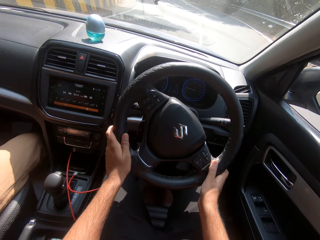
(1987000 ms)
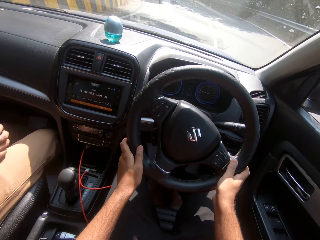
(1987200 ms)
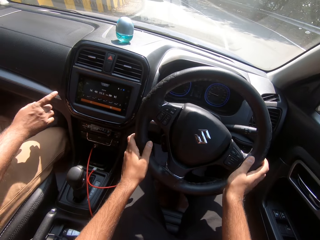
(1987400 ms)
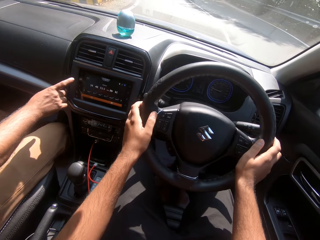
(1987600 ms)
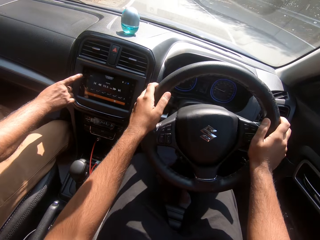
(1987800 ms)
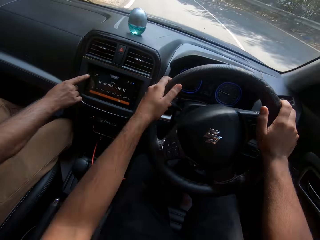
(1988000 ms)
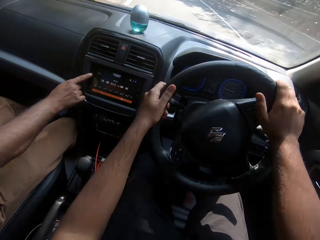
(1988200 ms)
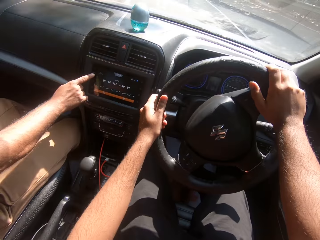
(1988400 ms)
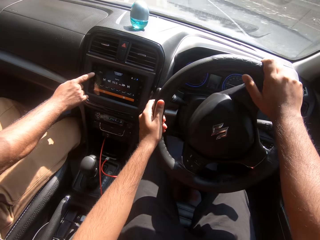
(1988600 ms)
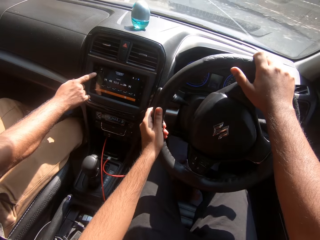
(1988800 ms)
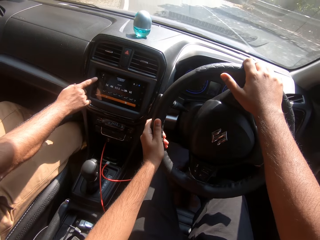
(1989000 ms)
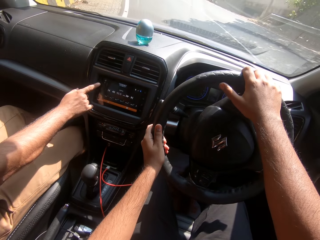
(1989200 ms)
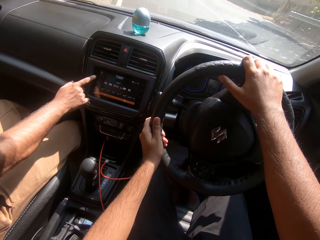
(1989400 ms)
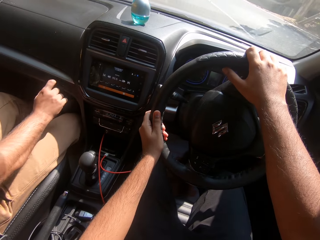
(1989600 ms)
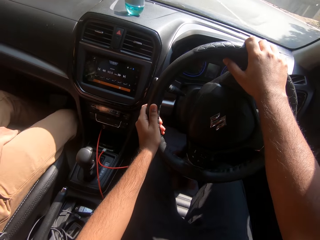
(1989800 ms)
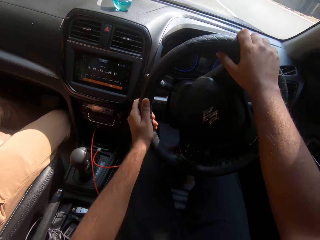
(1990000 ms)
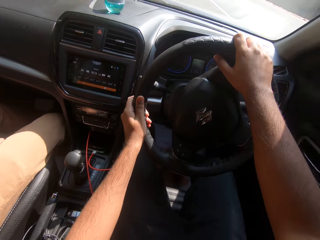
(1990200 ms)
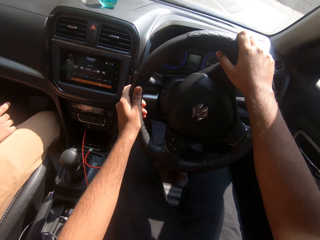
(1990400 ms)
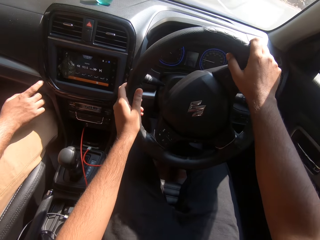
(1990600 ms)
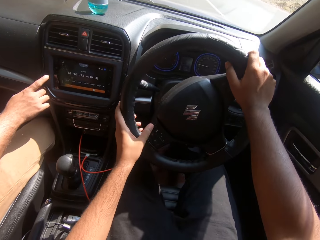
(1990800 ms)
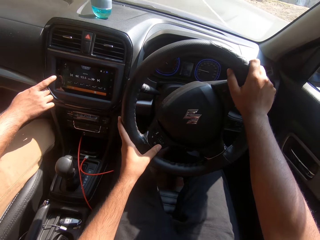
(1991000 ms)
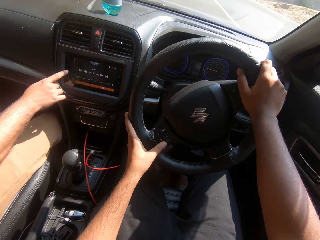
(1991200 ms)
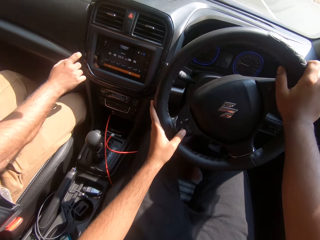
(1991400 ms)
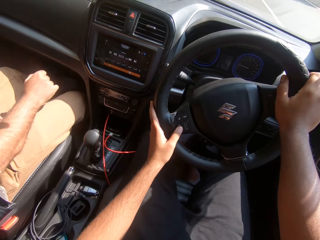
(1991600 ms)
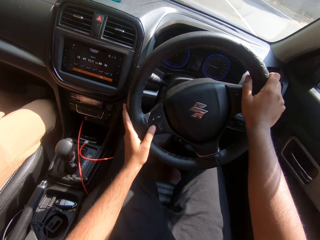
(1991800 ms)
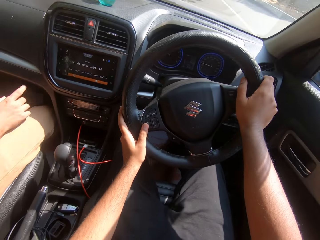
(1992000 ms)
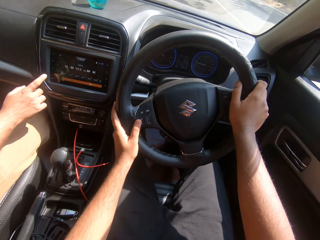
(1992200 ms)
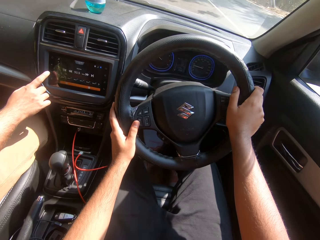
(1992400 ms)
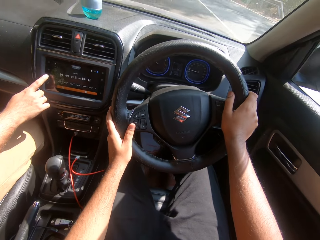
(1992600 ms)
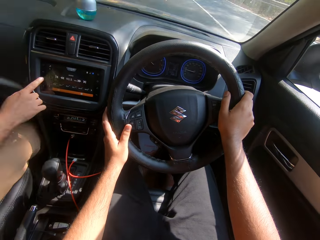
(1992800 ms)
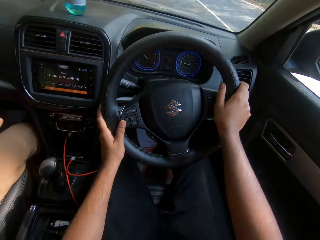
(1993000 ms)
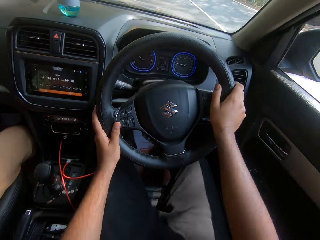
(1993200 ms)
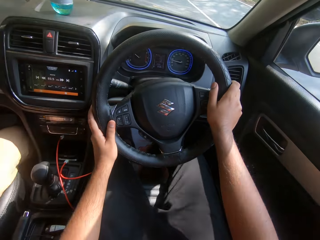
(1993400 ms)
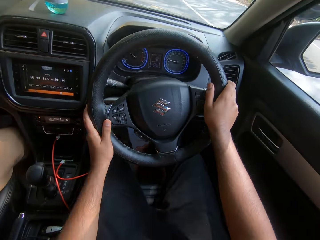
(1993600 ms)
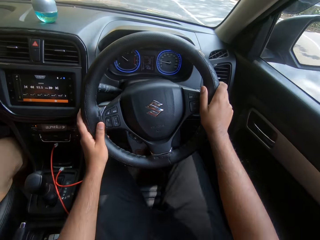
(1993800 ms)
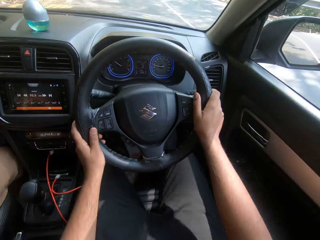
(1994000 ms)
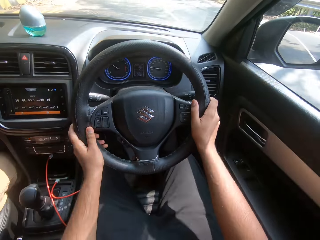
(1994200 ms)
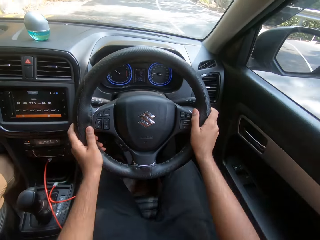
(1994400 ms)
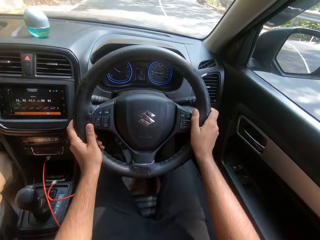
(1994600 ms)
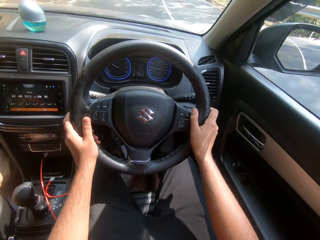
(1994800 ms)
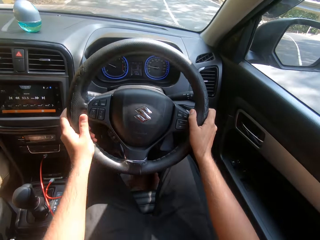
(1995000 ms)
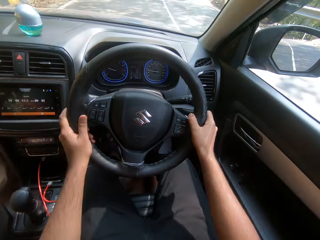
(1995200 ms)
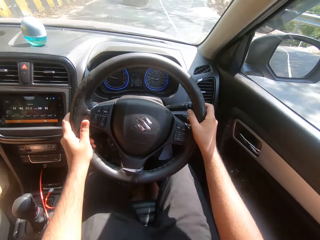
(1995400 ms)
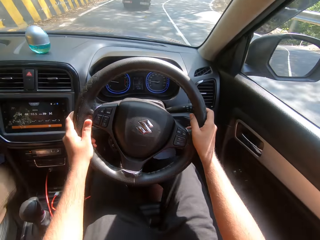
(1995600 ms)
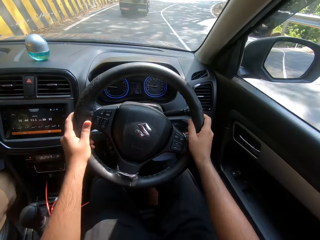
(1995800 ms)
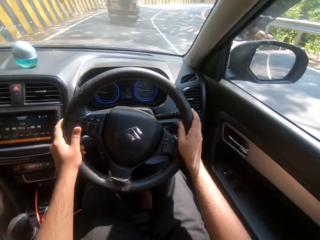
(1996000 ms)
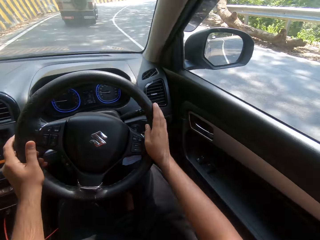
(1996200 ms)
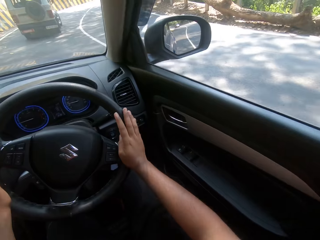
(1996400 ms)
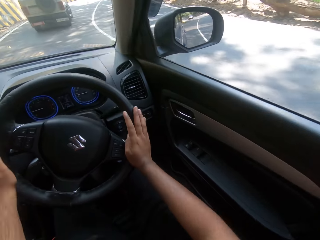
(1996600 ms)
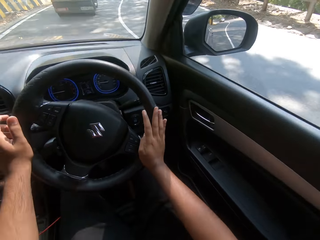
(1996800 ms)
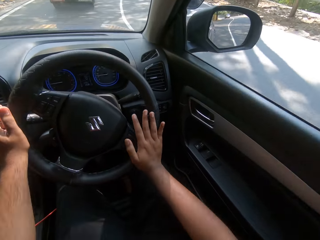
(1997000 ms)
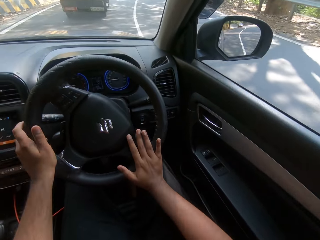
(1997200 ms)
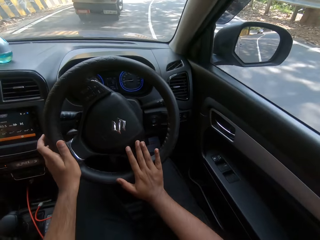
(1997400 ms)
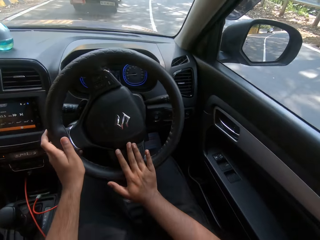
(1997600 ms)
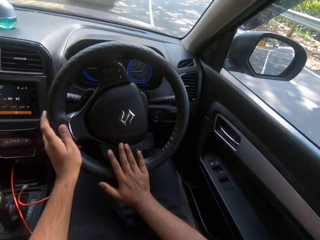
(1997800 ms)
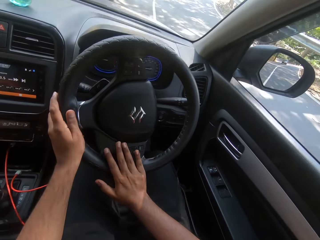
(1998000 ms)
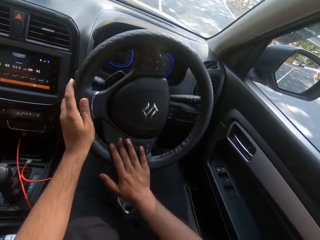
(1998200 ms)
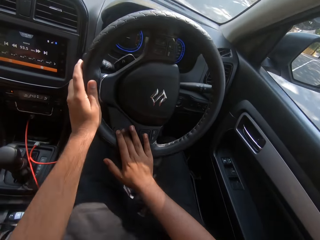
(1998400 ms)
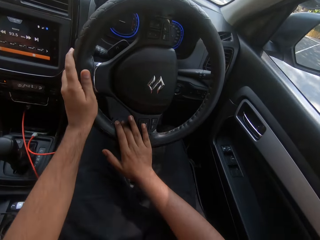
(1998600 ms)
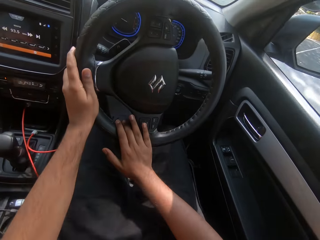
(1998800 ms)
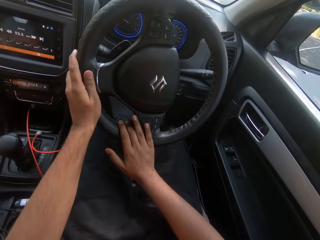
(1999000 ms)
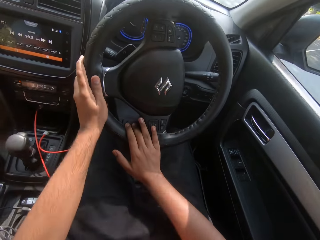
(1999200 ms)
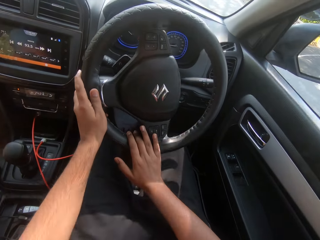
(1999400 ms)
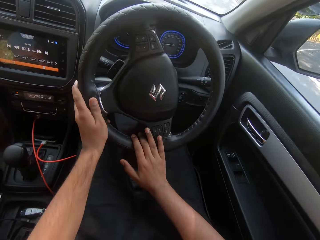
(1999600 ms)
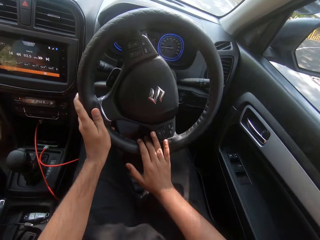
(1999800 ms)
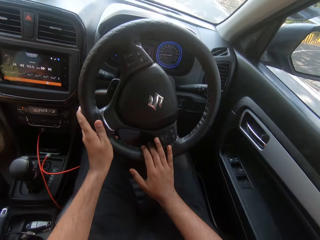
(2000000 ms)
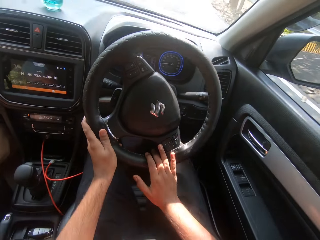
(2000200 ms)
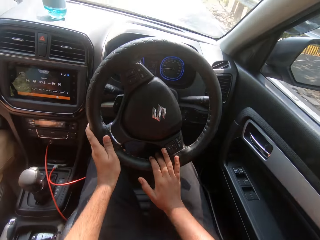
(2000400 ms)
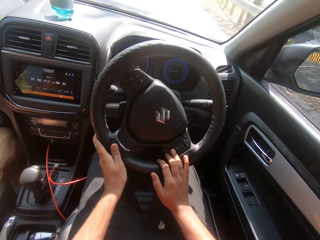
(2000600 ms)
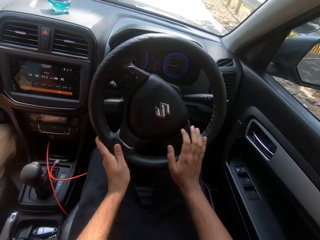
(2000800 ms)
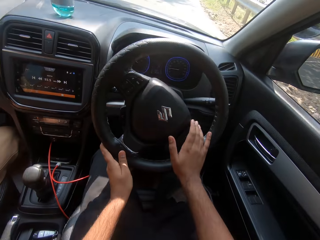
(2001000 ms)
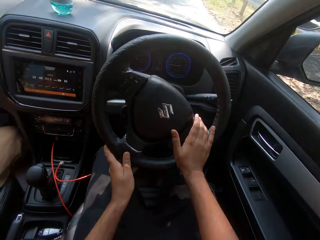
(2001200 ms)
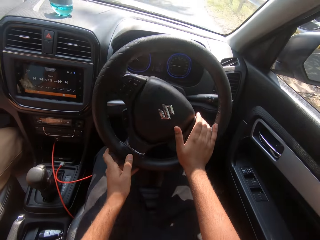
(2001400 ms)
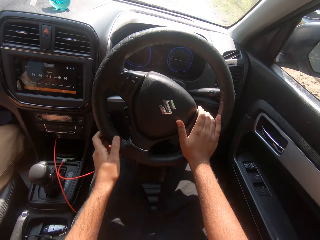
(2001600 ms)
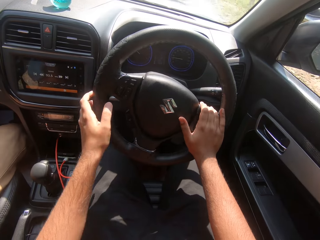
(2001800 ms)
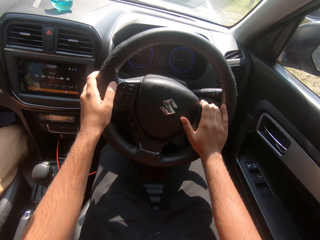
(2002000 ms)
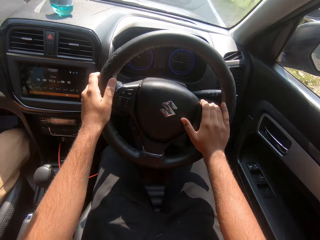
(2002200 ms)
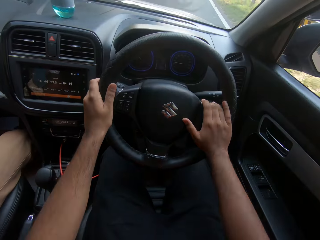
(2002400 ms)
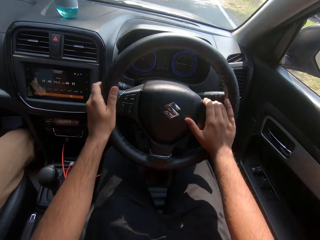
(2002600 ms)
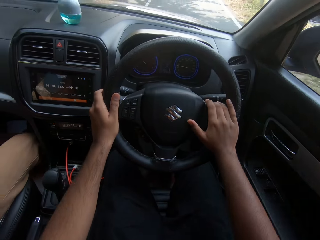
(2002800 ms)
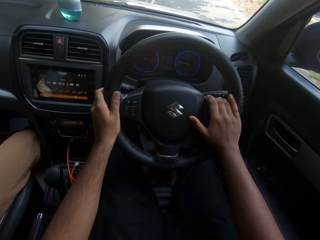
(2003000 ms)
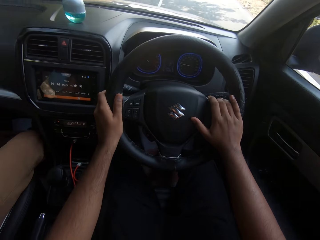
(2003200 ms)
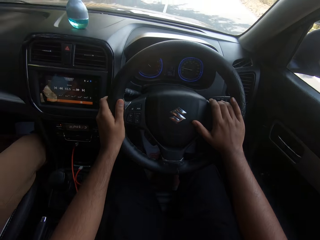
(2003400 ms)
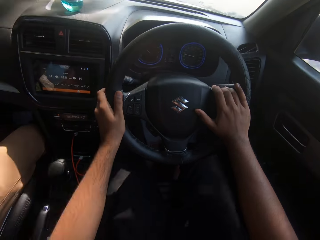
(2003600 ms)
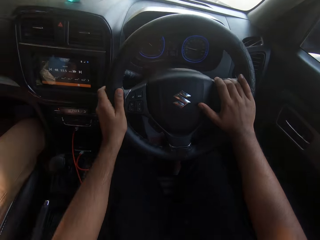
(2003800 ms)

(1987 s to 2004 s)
A man operates the car CD with his right hand. The man tunes the radio. He tunes the radio again. The camera wearer turns right on the road.

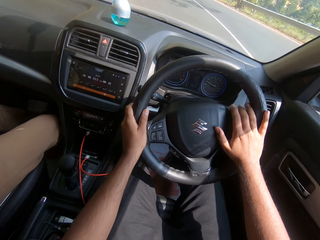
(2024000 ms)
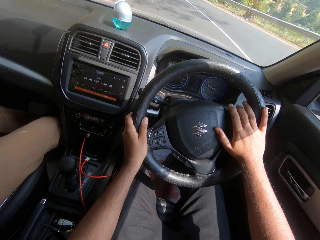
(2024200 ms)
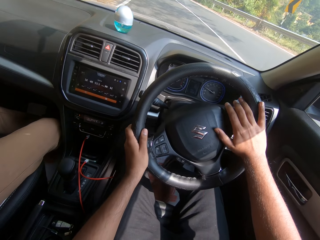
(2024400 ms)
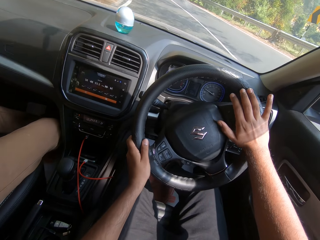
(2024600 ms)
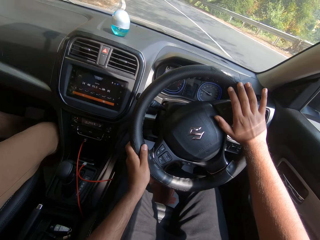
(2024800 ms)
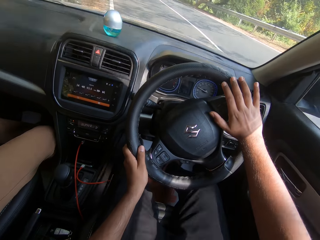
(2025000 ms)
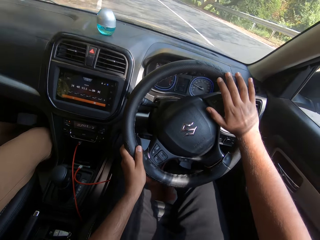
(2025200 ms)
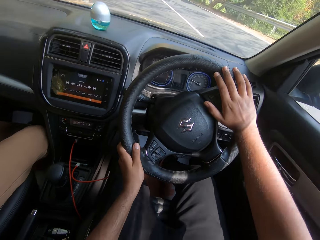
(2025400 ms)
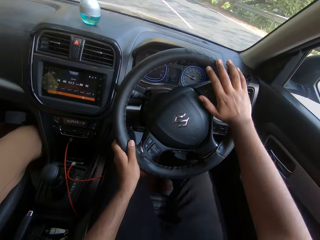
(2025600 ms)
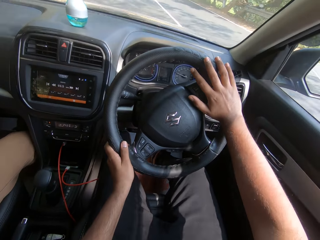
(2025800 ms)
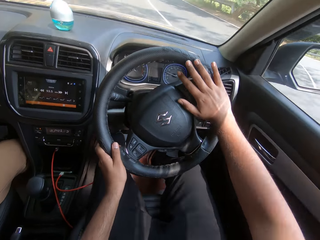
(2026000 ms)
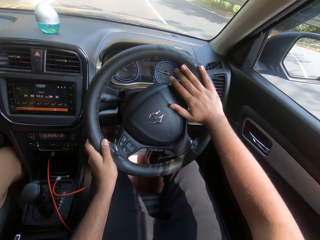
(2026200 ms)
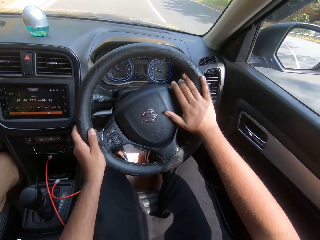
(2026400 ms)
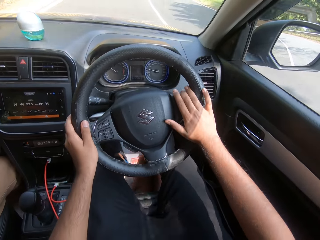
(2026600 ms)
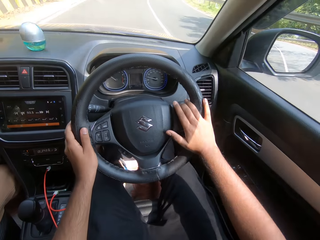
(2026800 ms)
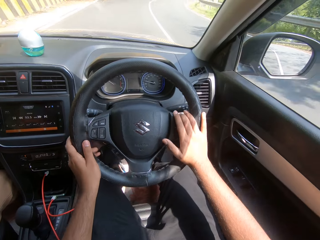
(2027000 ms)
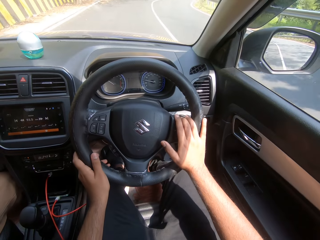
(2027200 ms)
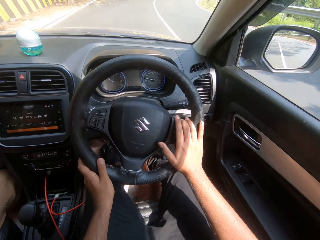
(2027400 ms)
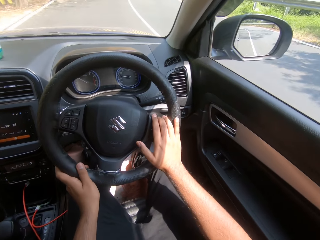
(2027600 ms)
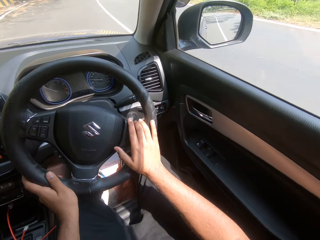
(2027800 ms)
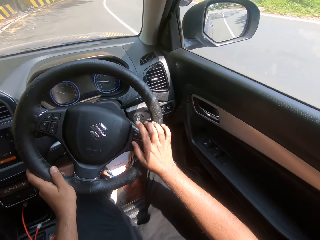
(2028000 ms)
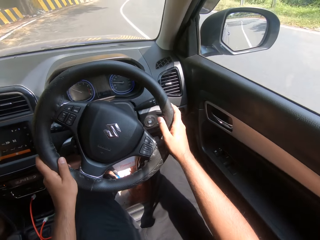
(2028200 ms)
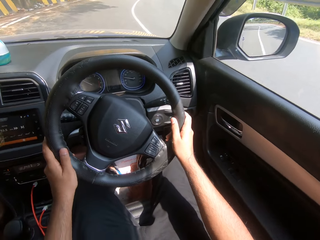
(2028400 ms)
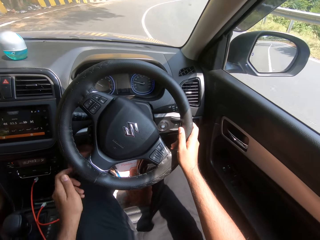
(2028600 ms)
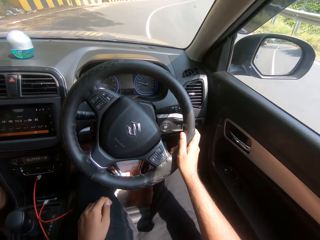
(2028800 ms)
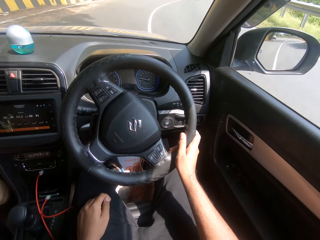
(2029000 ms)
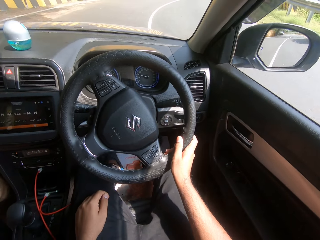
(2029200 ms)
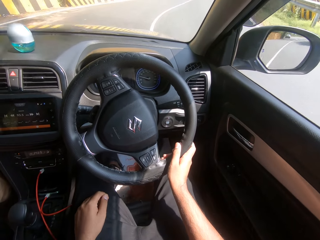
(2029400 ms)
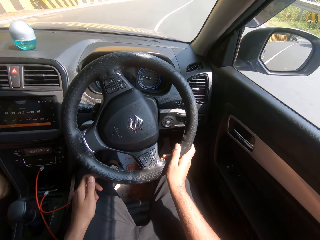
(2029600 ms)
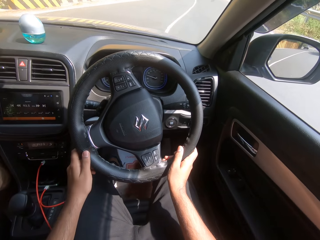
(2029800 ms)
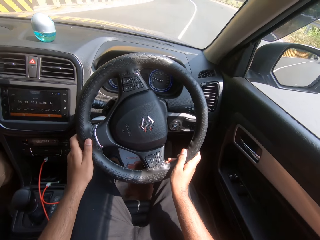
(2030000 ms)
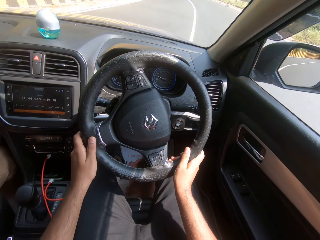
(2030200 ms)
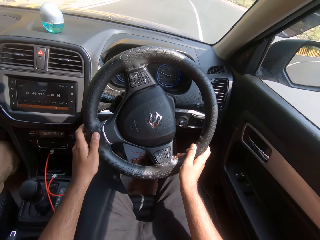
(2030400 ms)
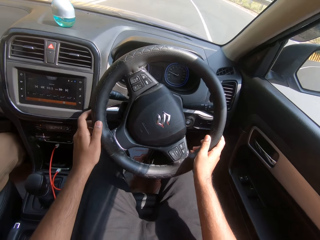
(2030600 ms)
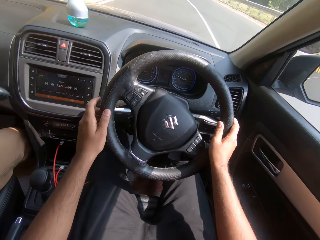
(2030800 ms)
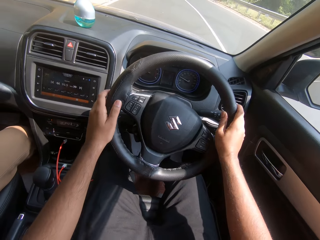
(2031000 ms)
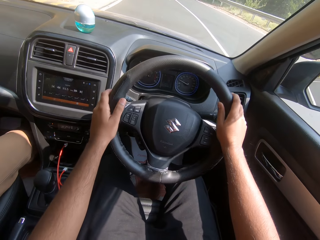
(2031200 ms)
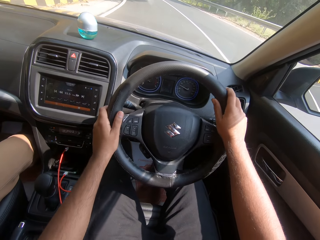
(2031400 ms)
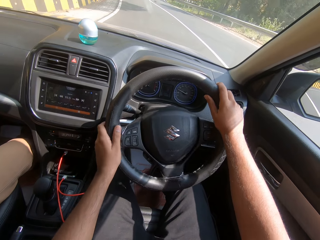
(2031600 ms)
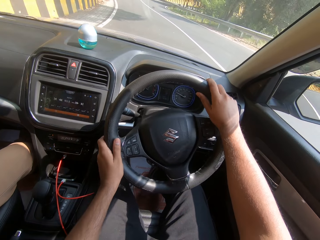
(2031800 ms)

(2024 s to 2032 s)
The camera wearer turns left on the road. They turn right on the road.
